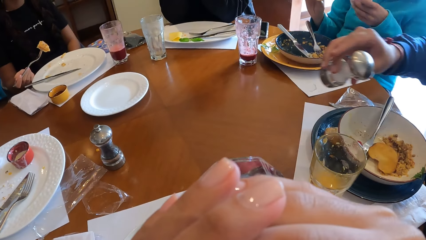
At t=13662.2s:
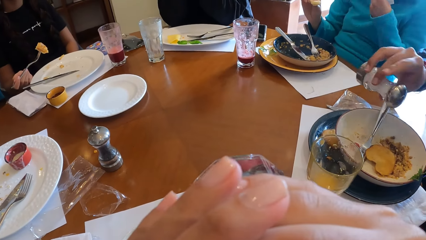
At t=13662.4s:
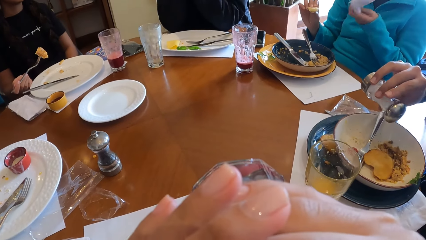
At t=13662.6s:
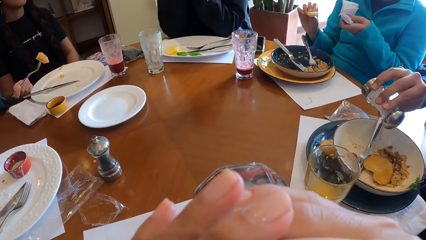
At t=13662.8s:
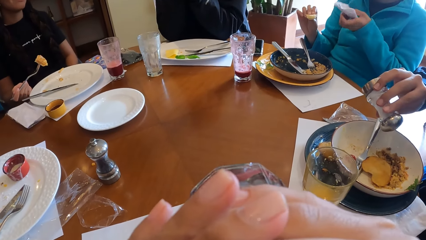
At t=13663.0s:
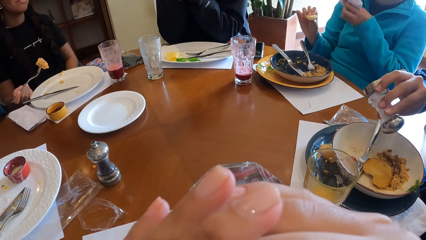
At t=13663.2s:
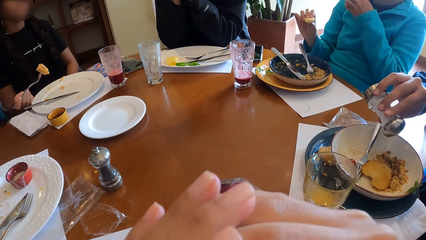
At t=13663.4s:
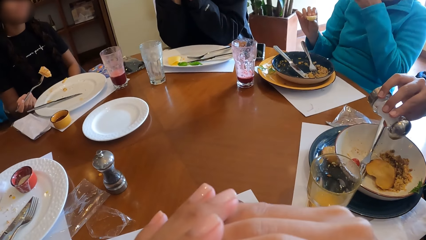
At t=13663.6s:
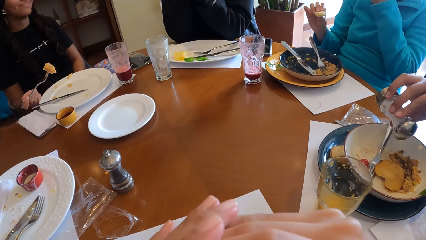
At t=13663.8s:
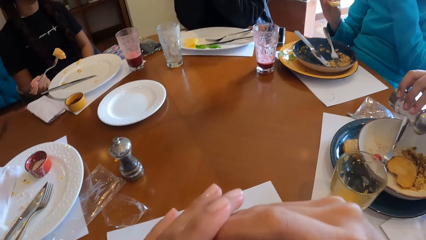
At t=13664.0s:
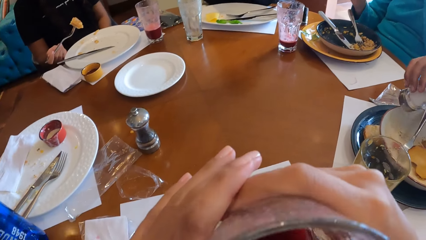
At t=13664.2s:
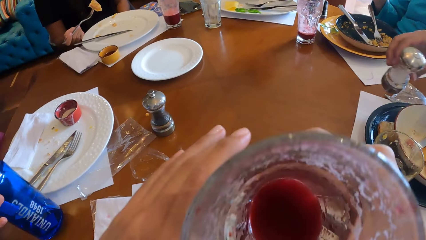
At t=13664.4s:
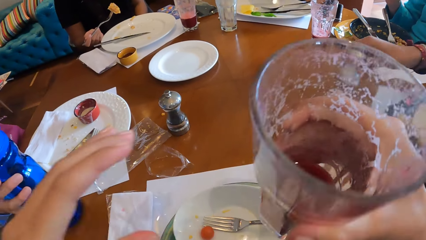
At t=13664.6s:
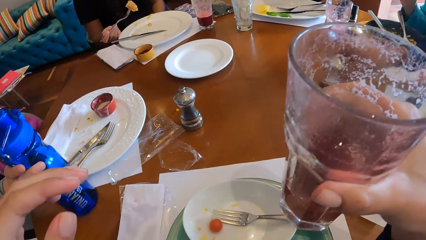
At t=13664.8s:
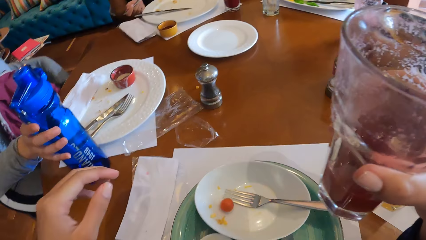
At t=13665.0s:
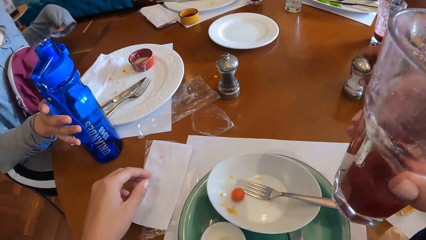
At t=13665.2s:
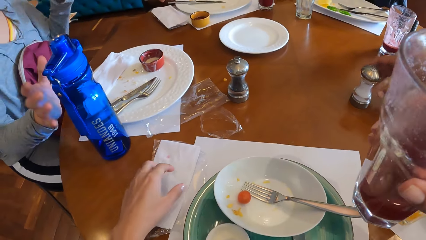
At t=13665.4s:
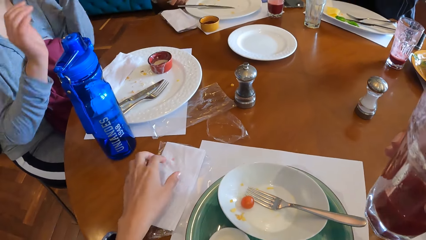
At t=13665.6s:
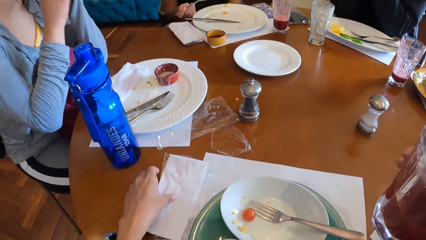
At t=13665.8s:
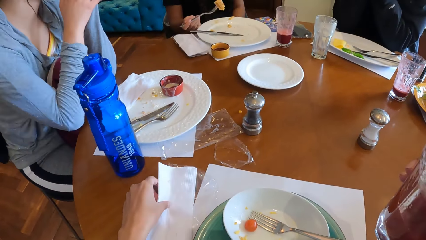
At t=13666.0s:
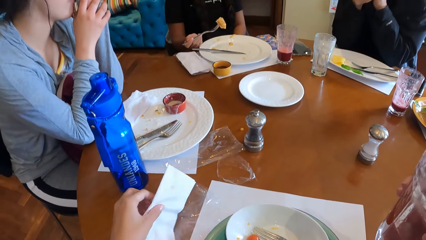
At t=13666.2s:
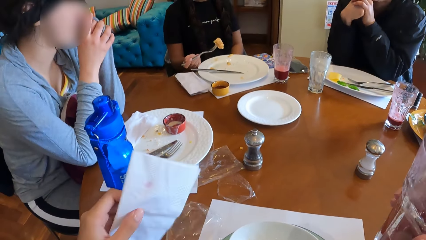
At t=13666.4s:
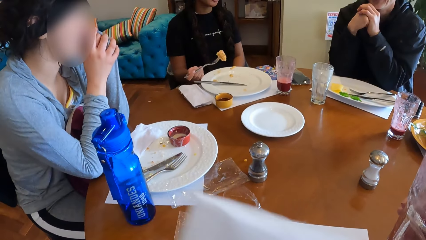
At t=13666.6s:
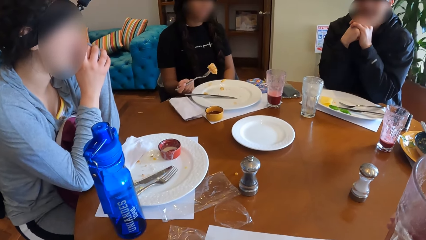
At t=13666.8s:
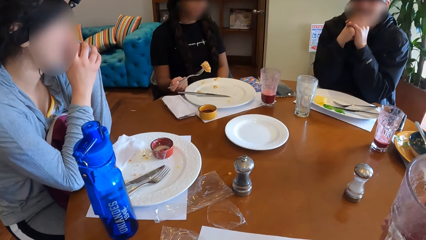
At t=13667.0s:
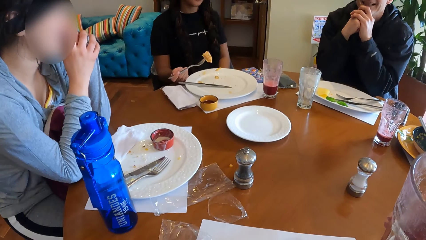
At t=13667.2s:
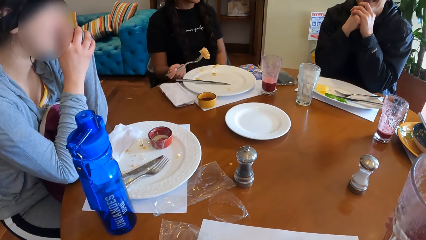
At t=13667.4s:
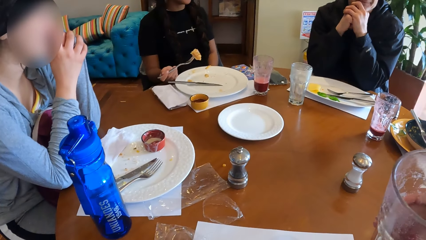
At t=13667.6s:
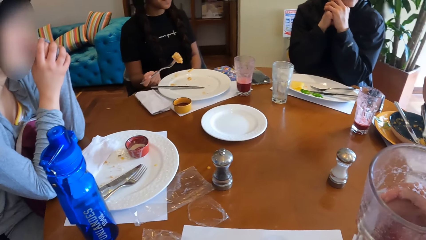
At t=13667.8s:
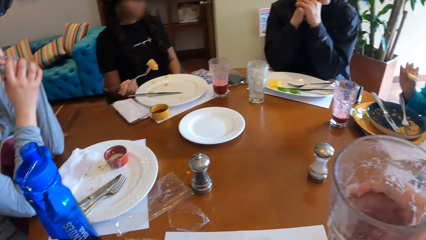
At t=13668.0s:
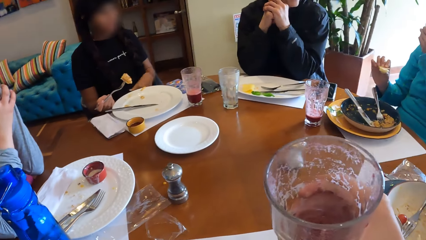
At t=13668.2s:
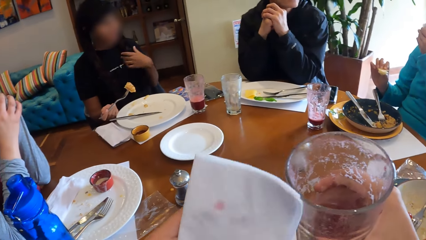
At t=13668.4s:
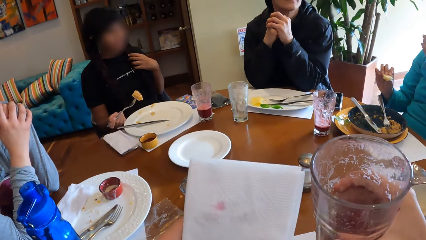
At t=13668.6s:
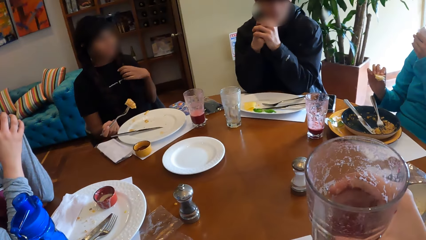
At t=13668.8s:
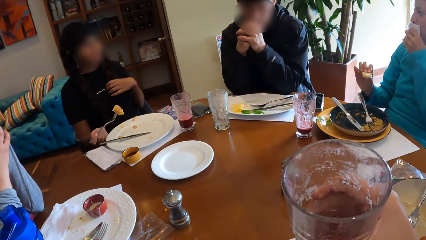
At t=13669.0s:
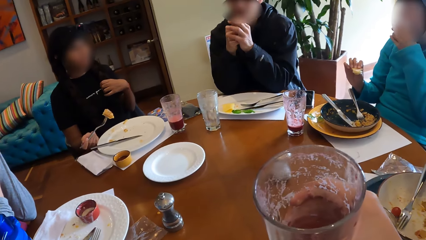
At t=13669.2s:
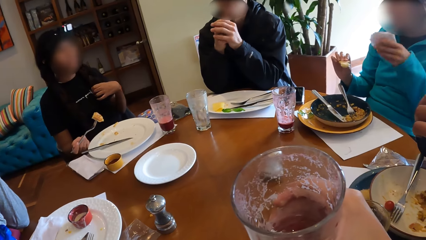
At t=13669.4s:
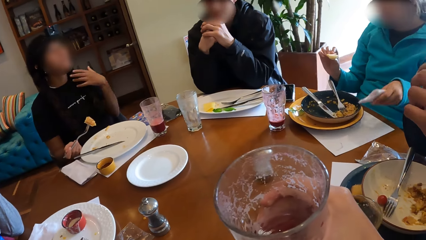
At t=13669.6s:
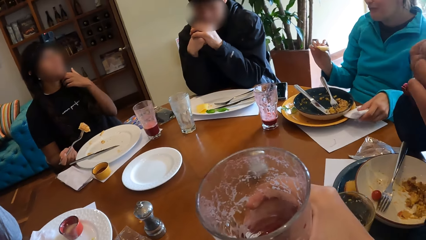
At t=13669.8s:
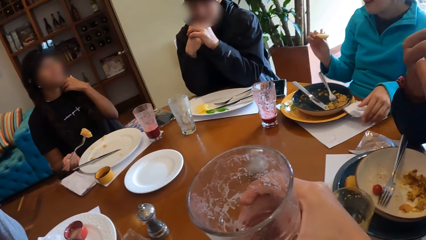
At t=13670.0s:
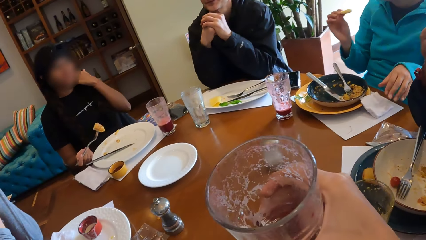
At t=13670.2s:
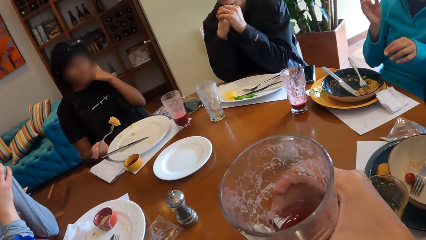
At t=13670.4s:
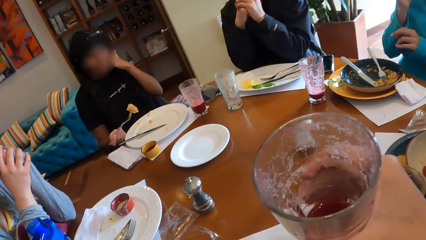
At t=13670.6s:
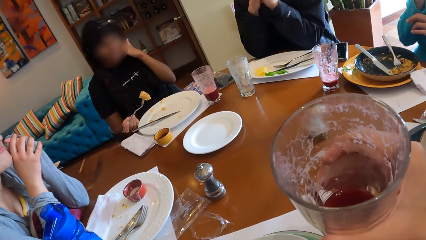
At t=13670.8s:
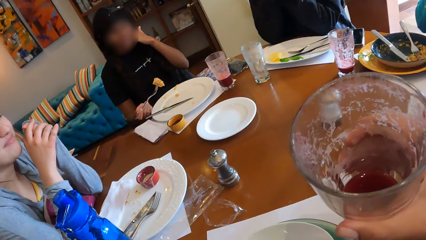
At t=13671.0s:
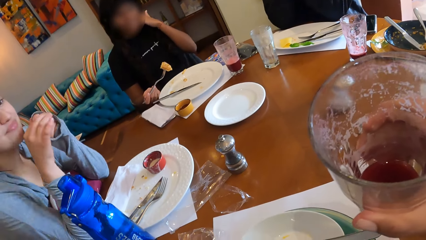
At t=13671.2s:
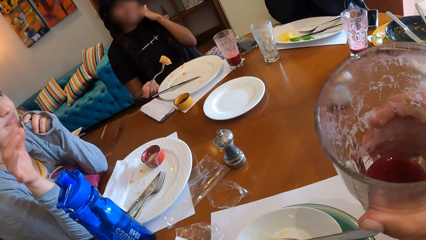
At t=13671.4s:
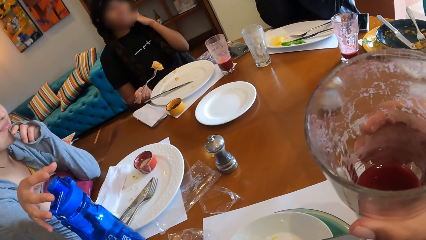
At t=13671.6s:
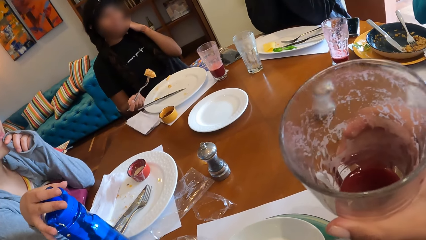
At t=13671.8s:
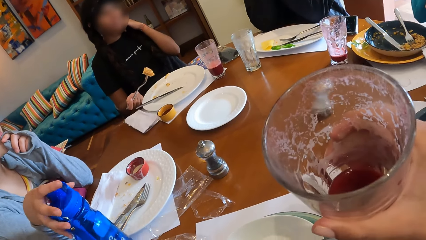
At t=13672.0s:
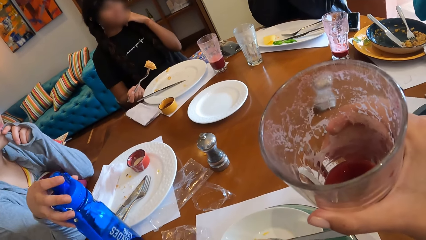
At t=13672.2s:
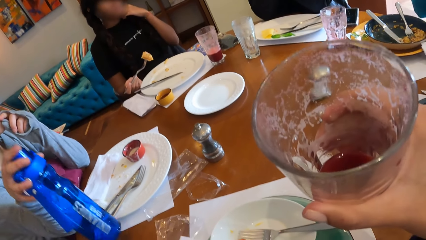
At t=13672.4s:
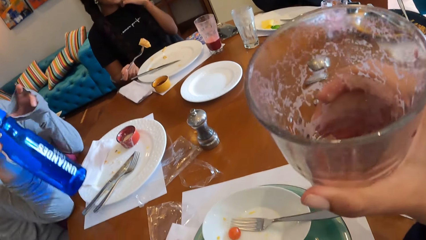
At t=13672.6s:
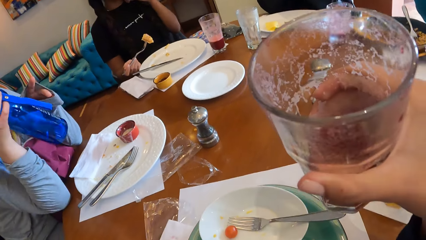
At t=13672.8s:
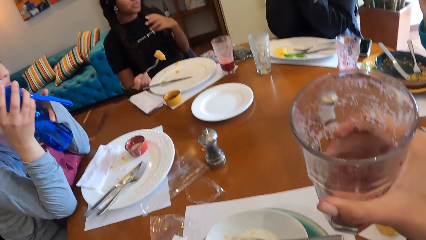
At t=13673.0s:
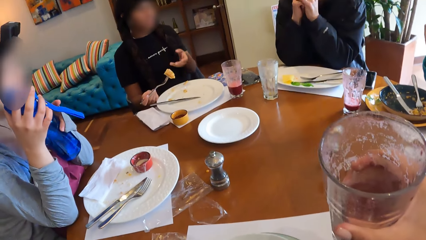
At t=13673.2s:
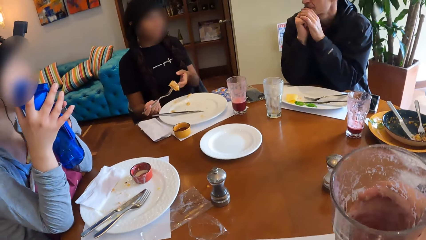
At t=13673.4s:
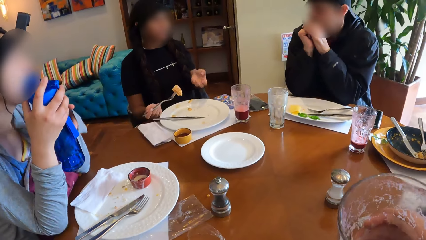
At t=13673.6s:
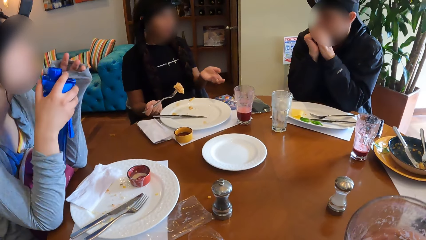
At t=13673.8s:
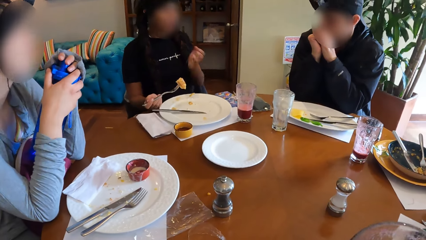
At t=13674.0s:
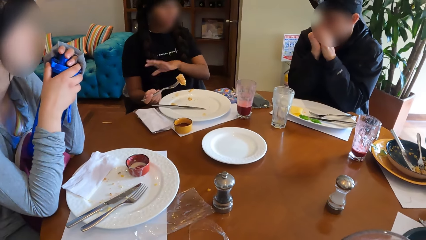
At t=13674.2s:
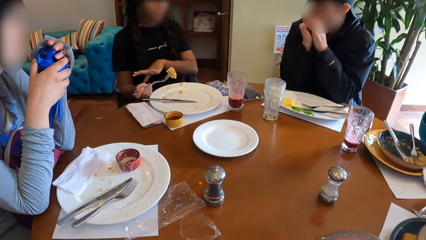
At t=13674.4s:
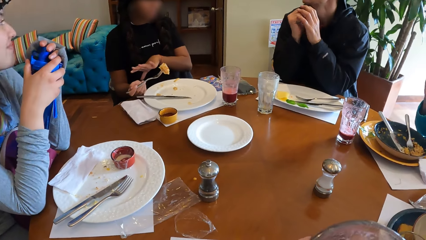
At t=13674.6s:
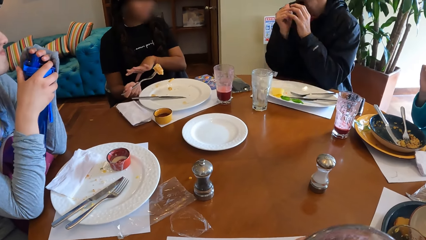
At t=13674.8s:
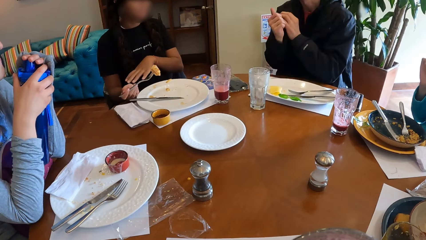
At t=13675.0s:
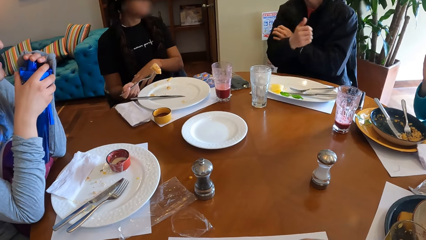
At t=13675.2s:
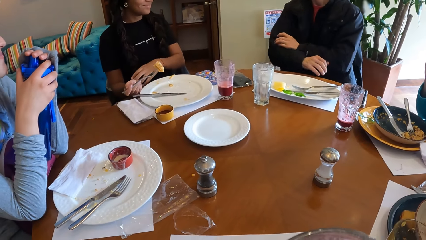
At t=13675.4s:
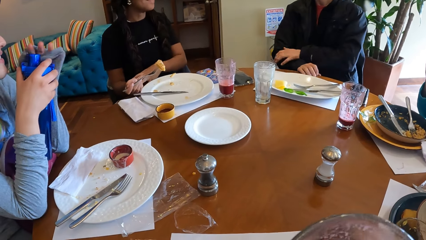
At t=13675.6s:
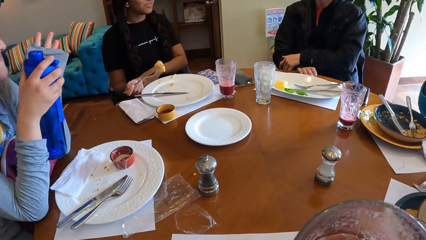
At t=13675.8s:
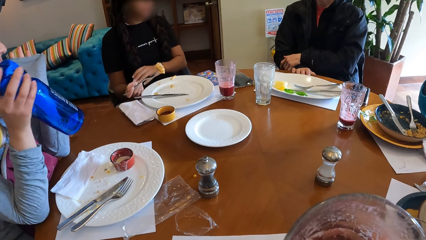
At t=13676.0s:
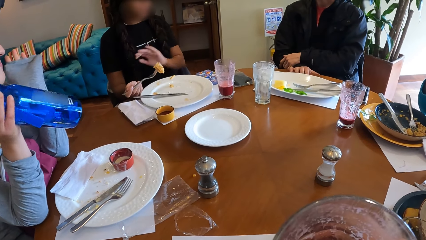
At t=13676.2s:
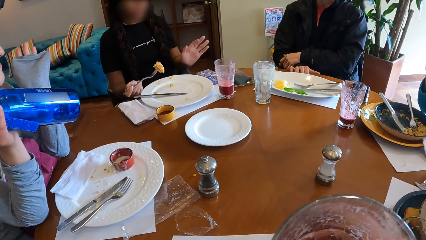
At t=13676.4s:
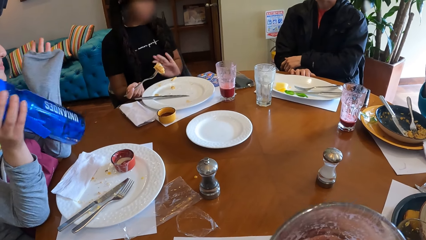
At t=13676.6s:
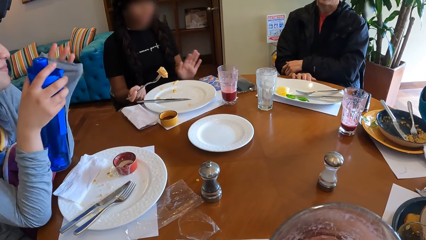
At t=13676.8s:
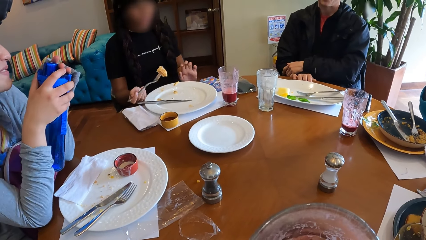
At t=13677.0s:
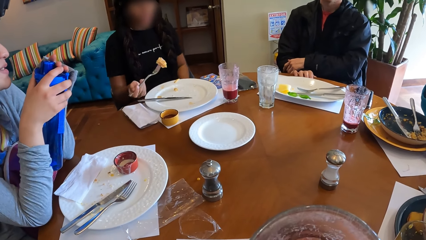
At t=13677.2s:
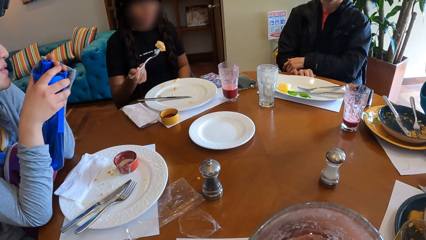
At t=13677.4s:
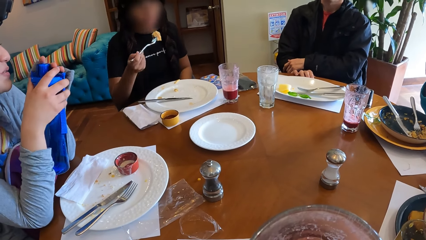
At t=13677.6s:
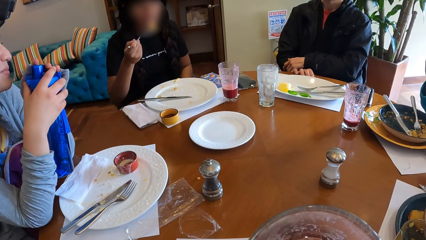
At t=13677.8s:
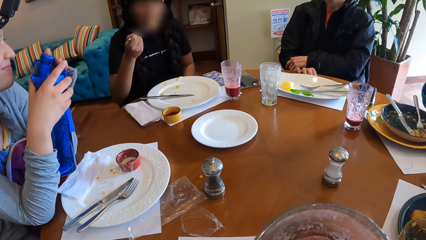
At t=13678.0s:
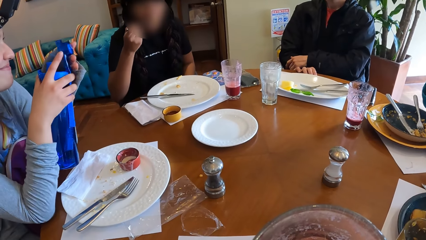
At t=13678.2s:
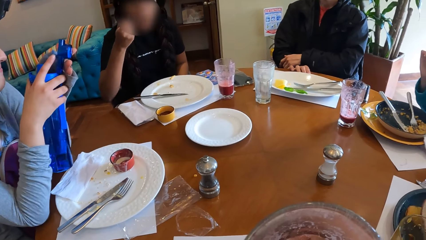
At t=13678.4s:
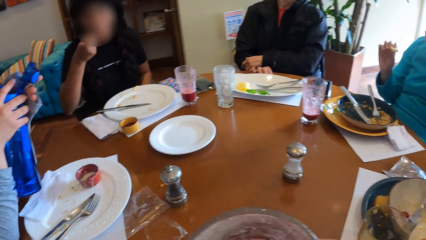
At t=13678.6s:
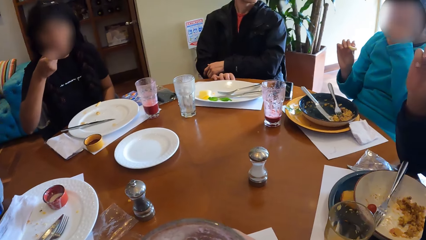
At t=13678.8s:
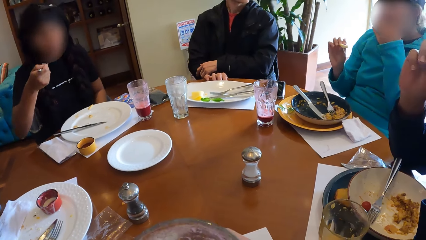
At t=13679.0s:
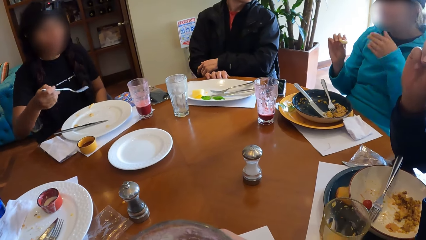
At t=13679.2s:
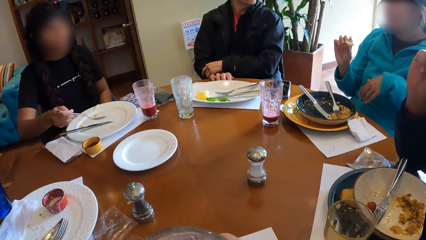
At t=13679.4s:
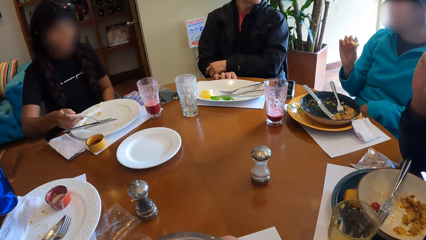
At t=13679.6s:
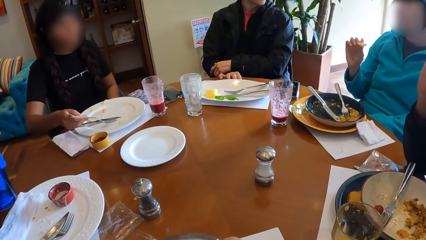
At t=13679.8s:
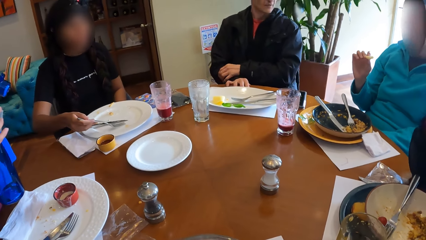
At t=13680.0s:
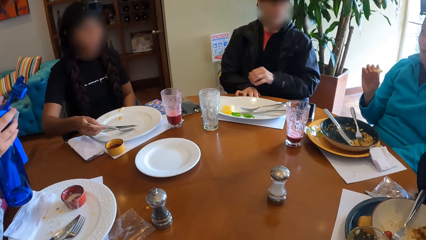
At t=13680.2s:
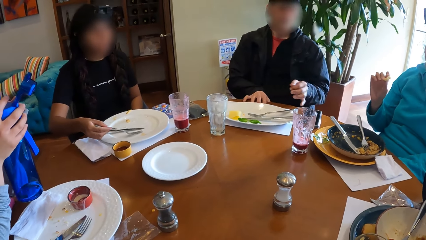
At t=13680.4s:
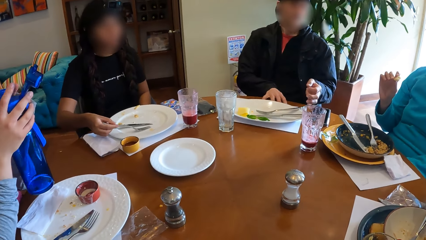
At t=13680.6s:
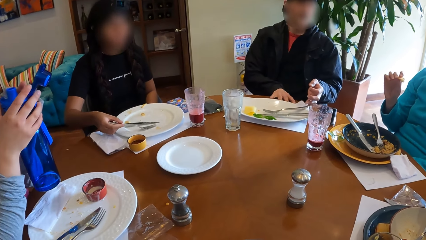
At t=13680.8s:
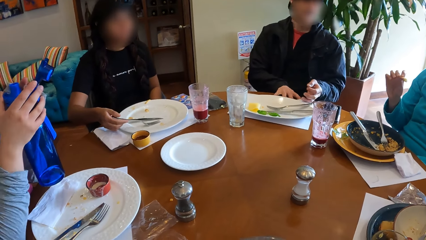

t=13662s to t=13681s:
The camera wearer sips a drink. A man adds sugar to the food in the plate with his right hand and drops the sugar shaker on the table with his right hand. The camera wearer picks up the paper towel from the table with her left hand. She cleans her mouth with the paper towel in her left hand. A woman cleans her mouth with the paper towel in her right hand and drops the paper towel on the table with her right hand. Another woman picks up the bottle from the table with her right hand, makes a gesture, and eats the food with the fork in her right hand.
